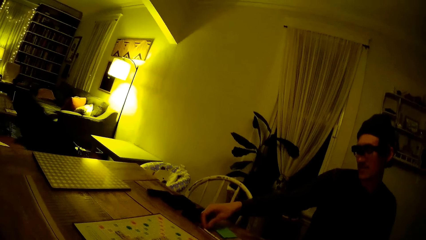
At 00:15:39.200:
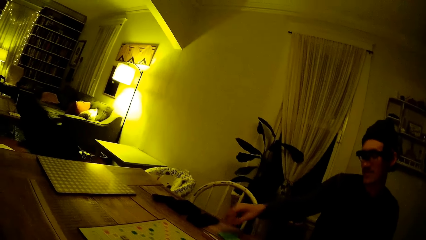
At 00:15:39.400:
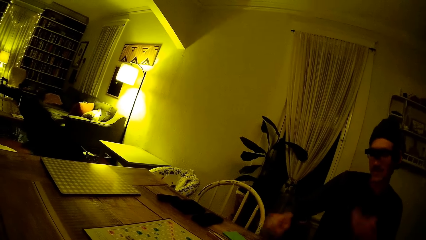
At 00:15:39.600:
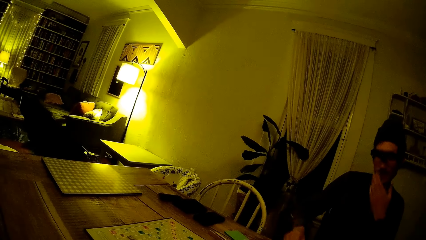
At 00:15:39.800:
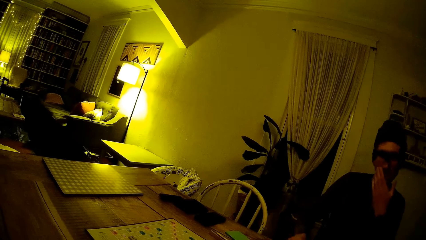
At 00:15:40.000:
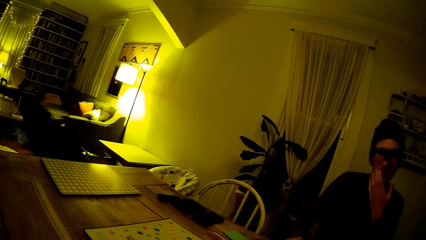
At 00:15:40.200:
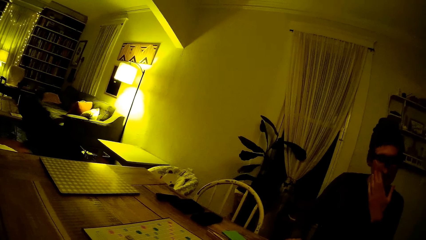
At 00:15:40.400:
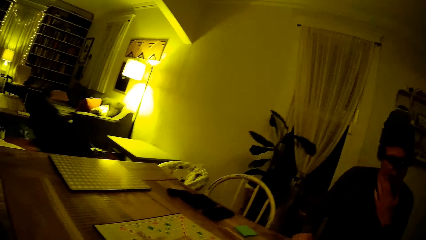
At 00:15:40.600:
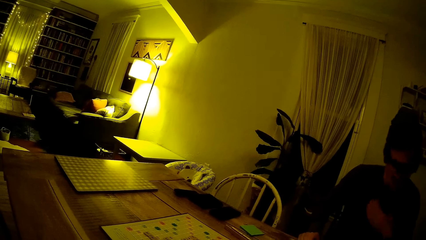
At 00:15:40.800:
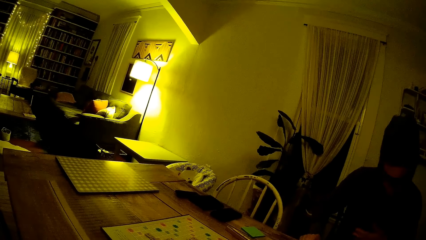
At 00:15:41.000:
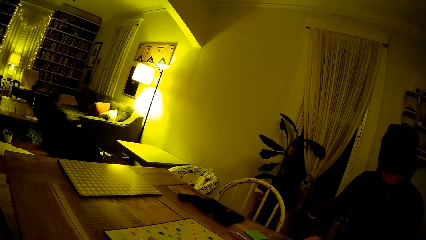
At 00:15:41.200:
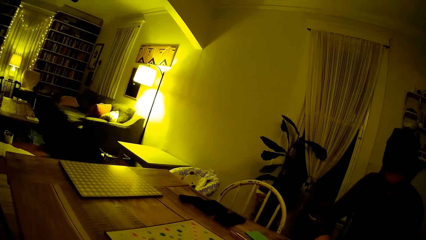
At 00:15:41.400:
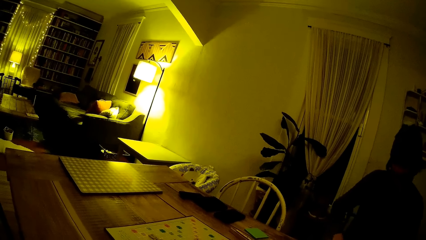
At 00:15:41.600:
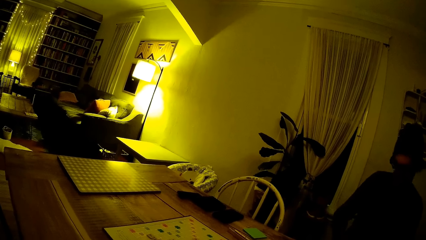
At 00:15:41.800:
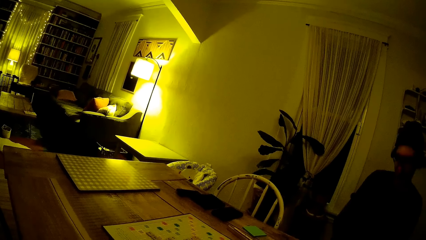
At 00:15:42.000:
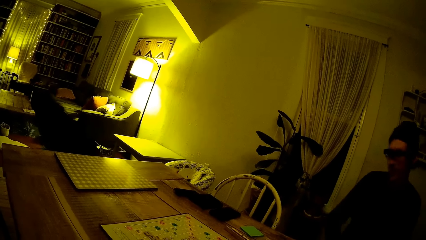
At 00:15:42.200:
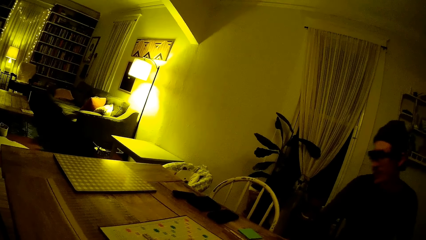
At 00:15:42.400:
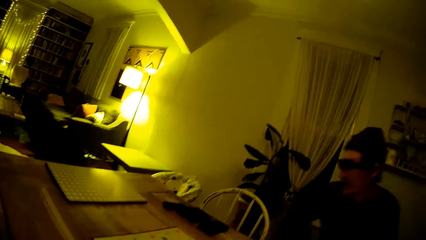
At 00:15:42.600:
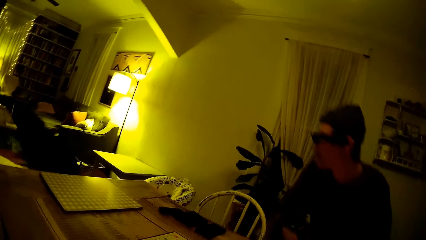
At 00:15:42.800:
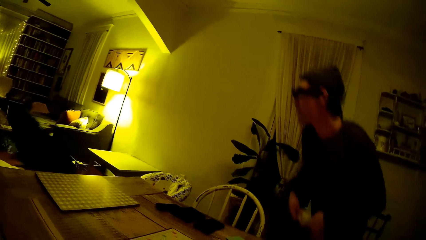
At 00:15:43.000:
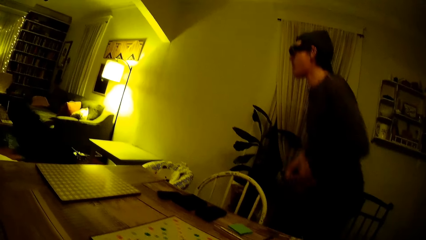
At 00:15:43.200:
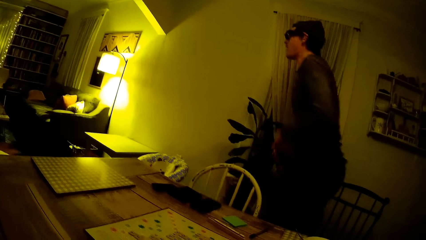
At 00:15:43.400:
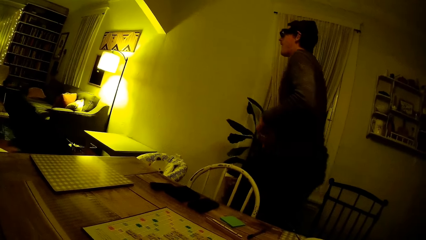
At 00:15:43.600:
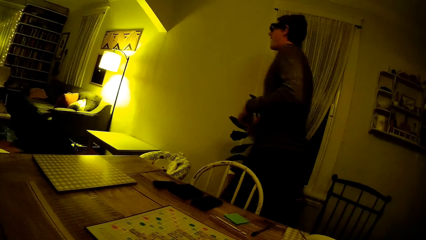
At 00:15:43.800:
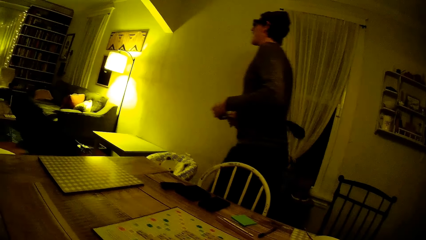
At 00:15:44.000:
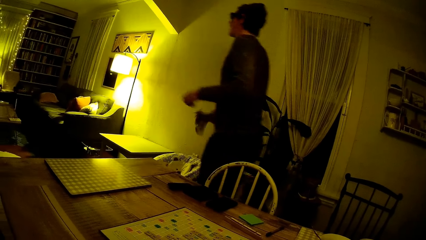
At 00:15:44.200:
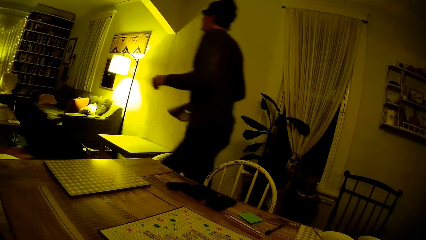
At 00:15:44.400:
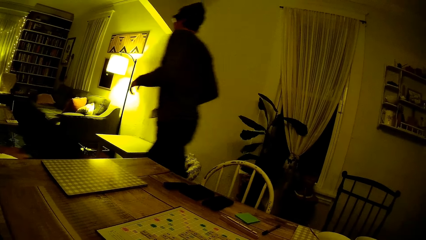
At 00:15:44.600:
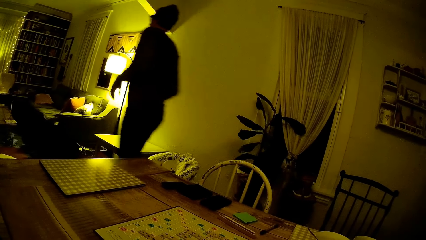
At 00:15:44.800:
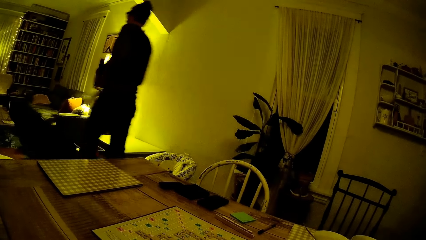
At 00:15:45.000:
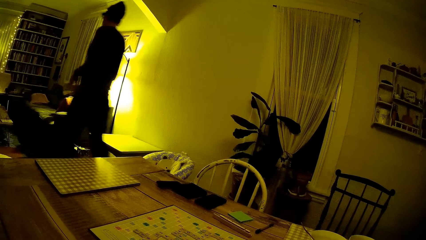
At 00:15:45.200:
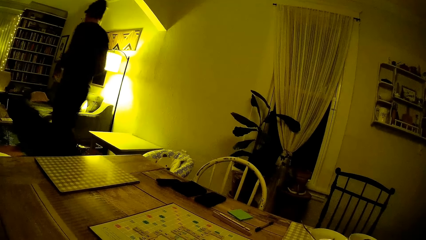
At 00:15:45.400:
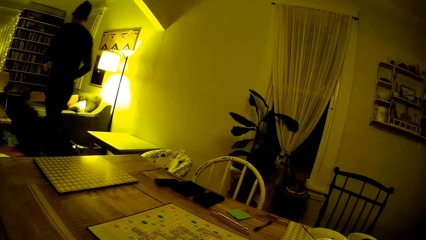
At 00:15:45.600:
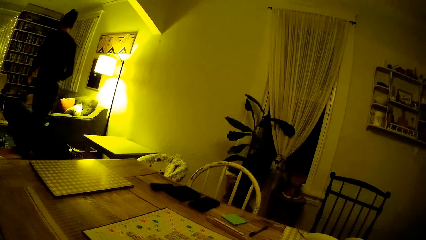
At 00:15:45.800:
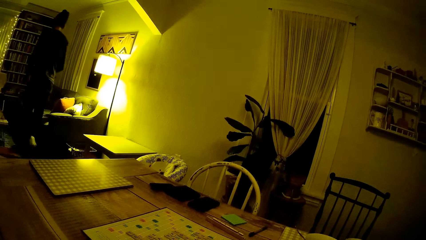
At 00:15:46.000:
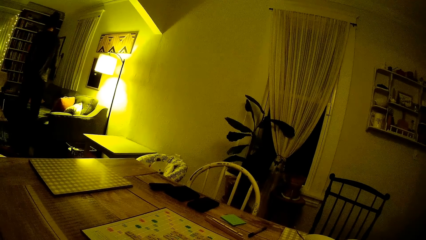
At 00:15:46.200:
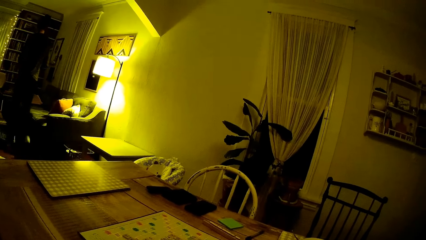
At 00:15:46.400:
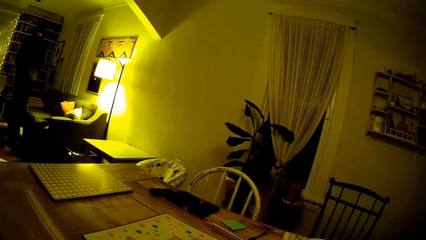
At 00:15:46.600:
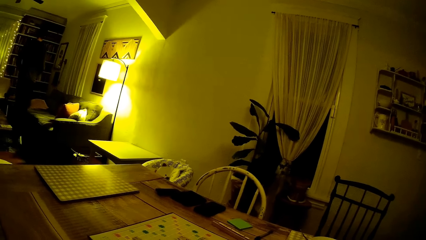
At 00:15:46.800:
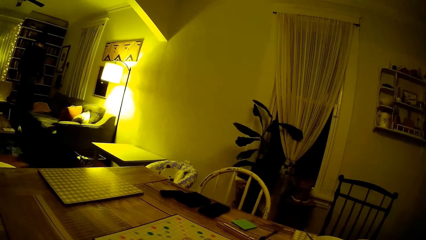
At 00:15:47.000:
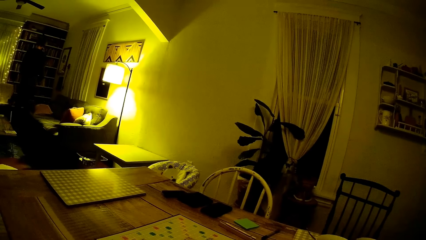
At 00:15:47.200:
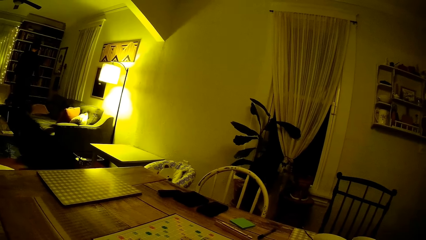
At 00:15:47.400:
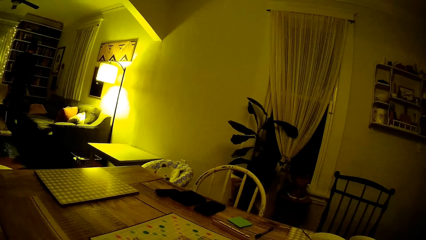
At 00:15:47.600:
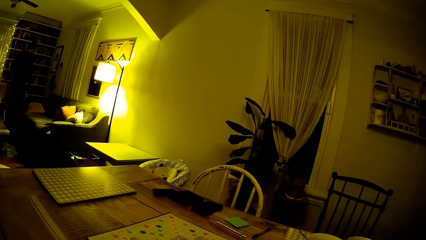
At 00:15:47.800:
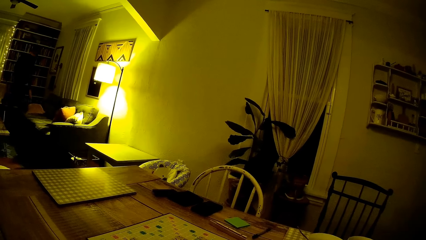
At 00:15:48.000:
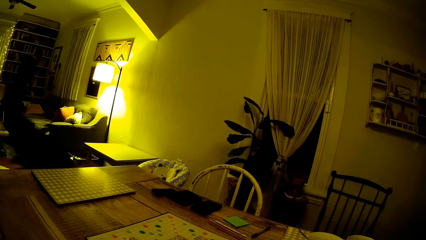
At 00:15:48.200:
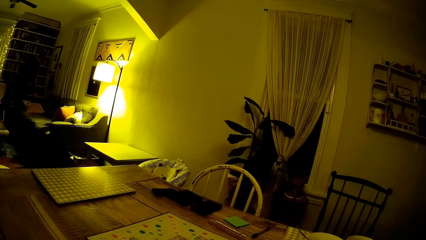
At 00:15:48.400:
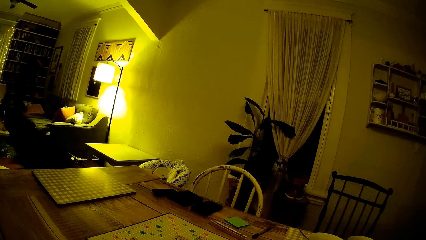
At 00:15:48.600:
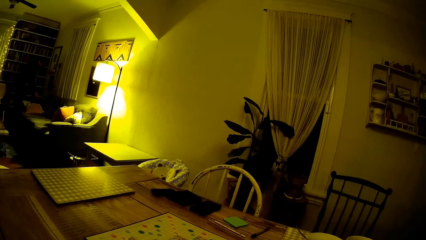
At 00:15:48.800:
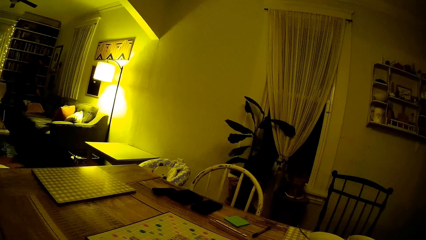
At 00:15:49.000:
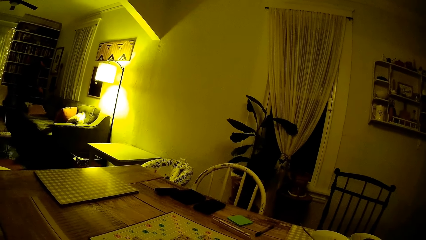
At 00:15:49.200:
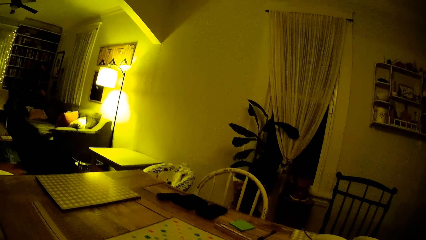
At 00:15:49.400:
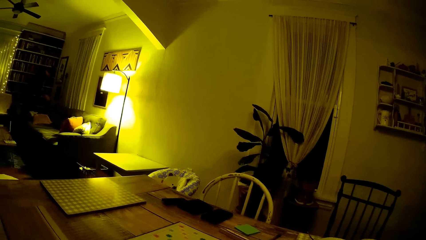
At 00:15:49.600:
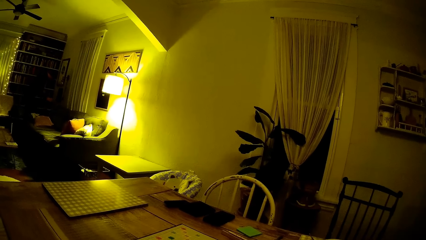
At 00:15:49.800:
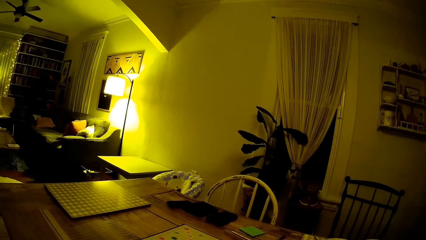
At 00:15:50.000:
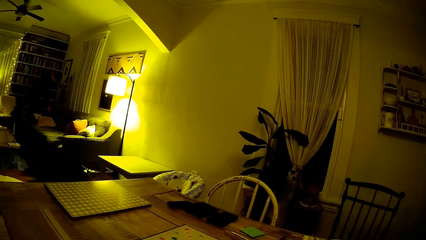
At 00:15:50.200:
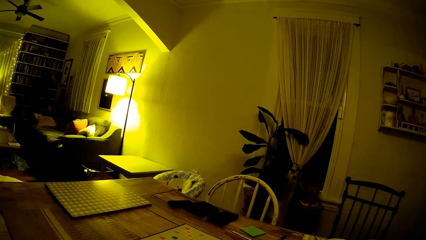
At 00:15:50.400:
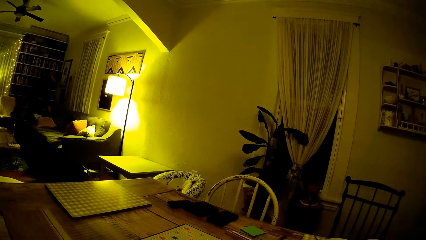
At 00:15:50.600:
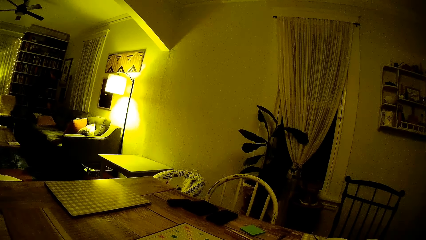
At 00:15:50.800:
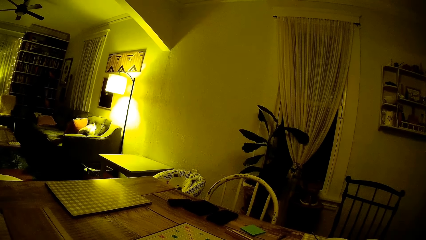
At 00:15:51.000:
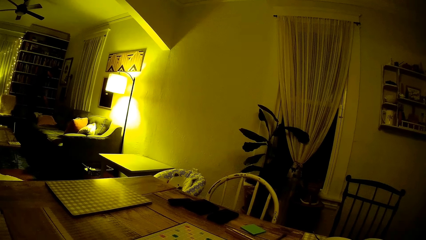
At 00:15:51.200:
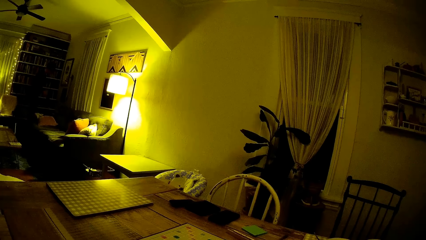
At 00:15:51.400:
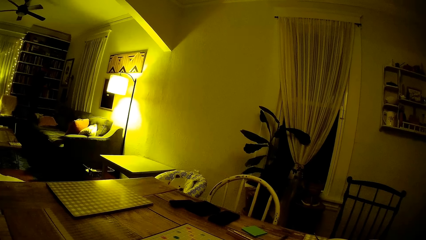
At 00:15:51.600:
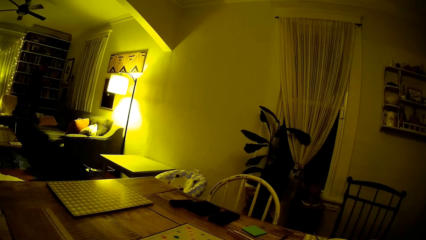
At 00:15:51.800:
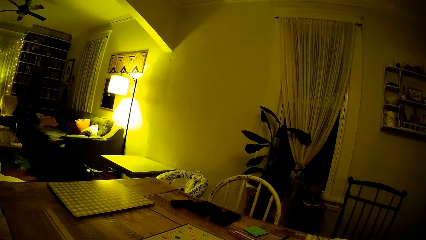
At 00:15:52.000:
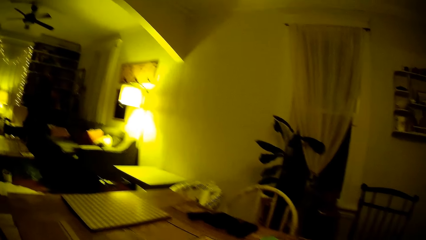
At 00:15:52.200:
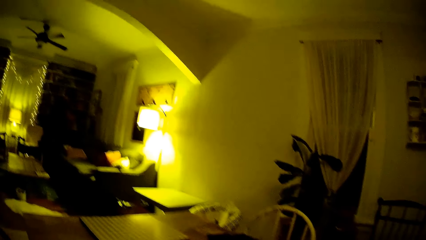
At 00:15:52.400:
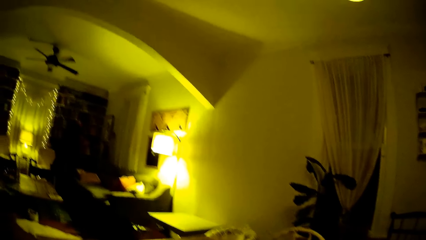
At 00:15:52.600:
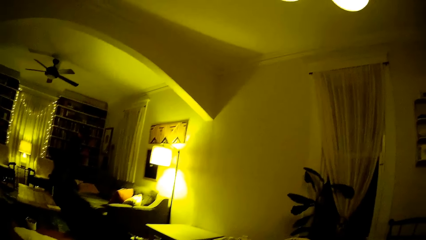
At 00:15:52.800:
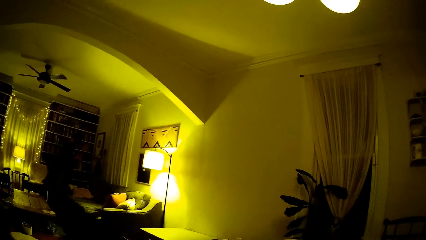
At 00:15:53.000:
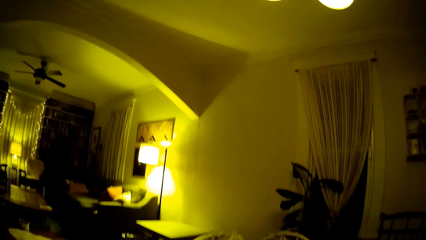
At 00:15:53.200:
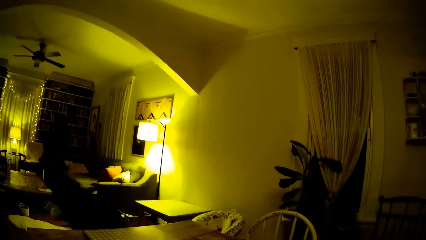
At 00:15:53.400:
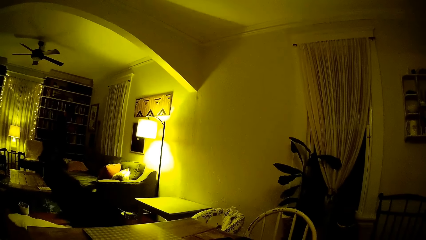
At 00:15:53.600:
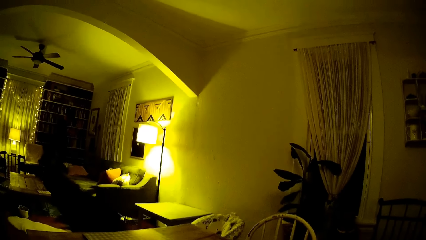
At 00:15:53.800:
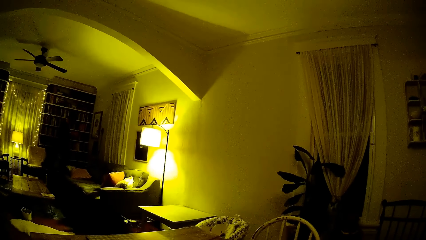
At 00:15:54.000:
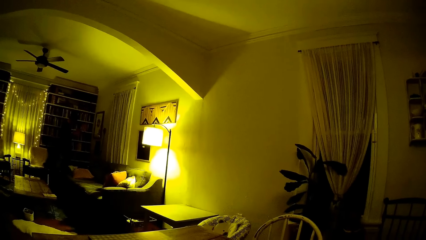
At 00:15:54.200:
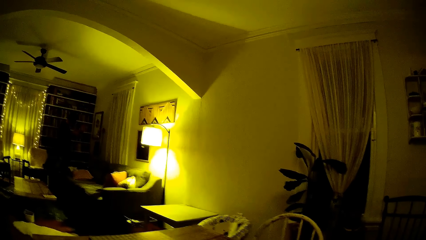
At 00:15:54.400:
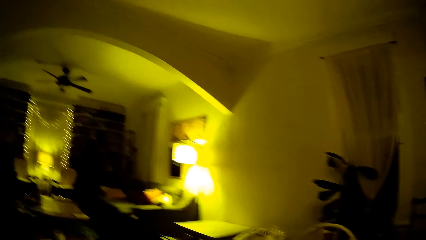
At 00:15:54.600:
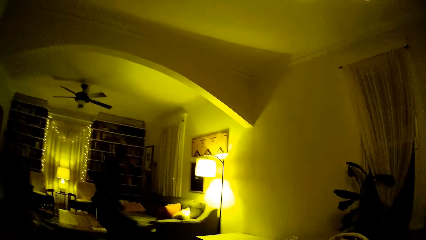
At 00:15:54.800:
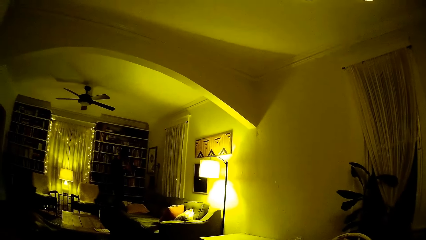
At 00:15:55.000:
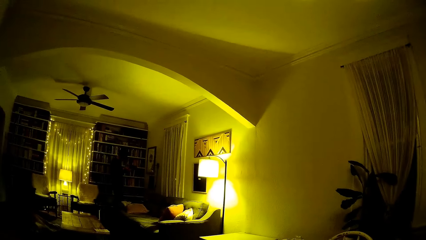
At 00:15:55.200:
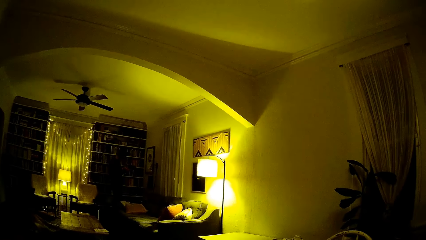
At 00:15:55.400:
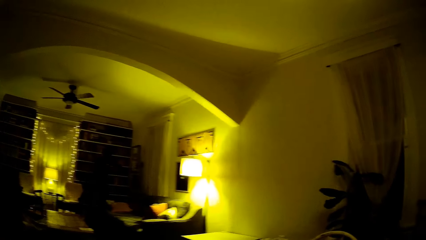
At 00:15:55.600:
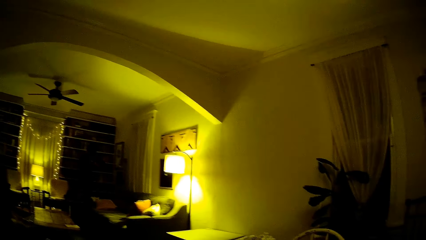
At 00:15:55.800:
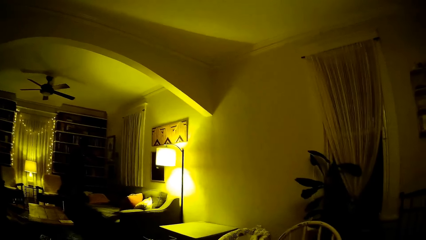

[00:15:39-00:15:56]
The man touches his face with his left hand. He stands up from the dining table. He walks out of the dining room into the living room. He changes the song on the vinyl record player in the living room with both hands. The man speaks to the camera wearer.
